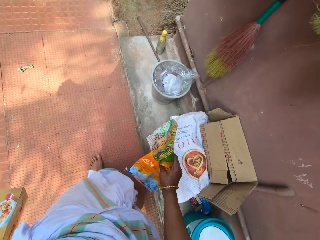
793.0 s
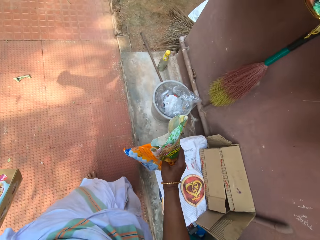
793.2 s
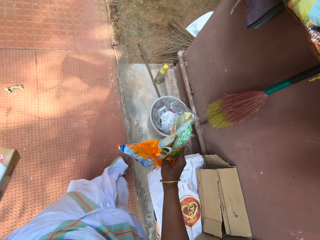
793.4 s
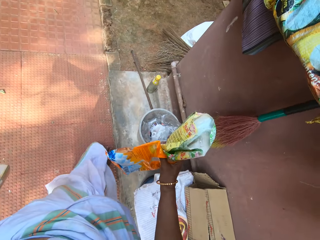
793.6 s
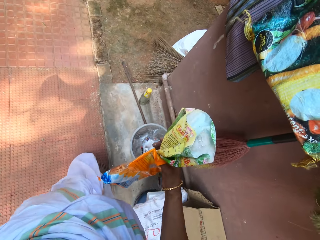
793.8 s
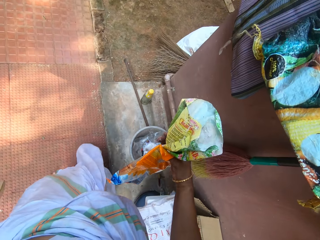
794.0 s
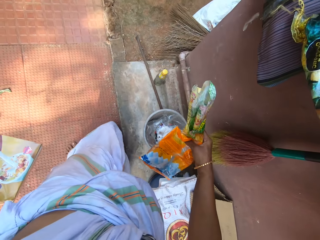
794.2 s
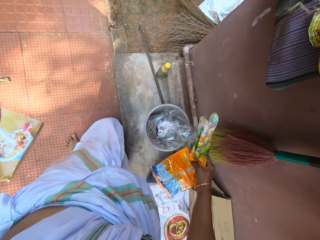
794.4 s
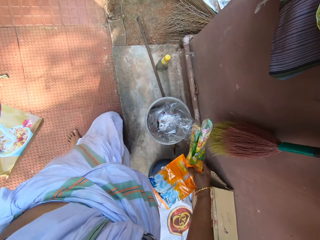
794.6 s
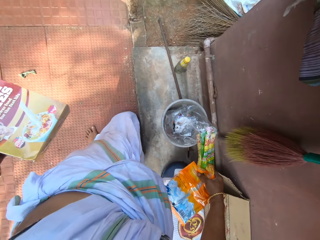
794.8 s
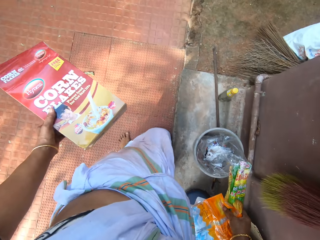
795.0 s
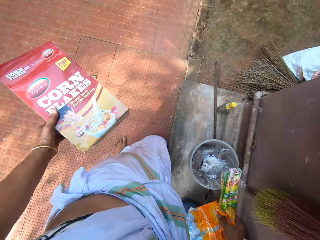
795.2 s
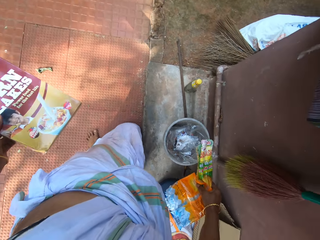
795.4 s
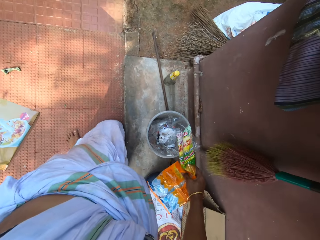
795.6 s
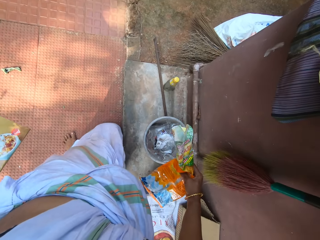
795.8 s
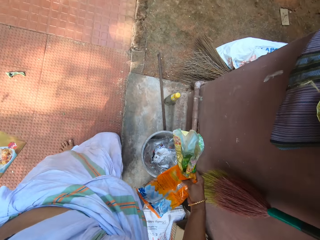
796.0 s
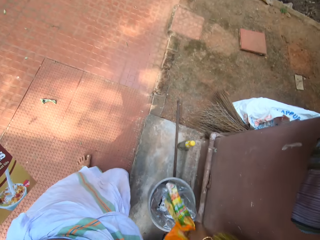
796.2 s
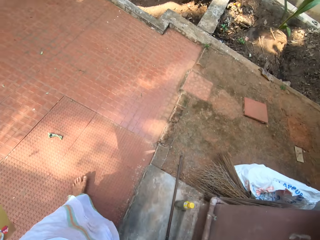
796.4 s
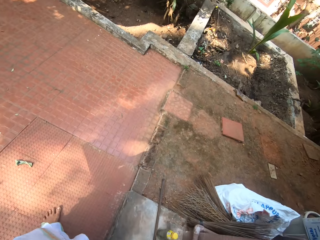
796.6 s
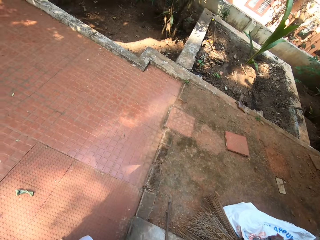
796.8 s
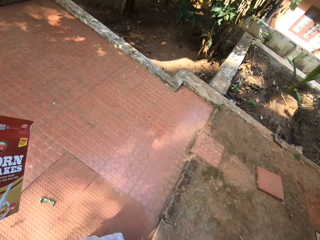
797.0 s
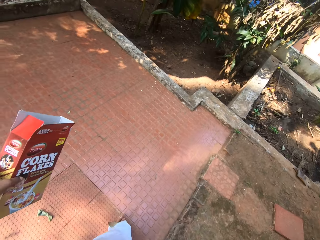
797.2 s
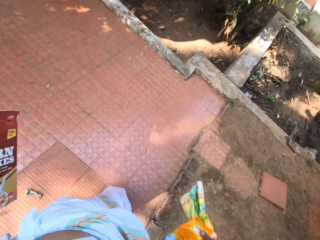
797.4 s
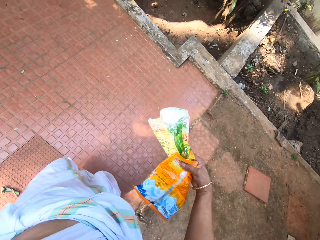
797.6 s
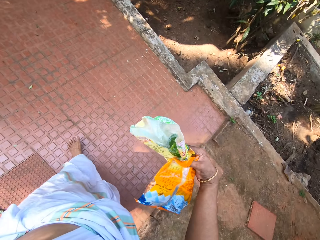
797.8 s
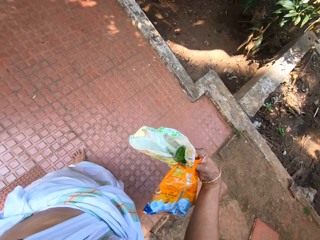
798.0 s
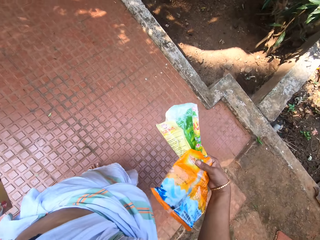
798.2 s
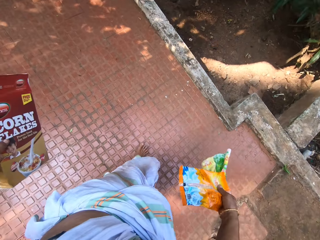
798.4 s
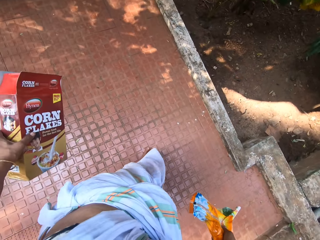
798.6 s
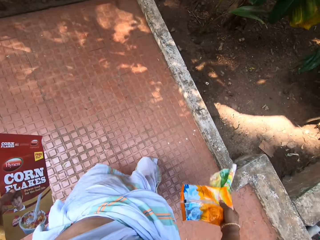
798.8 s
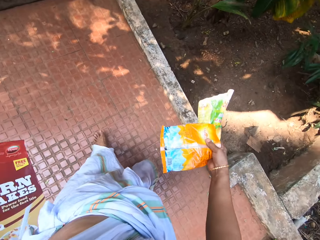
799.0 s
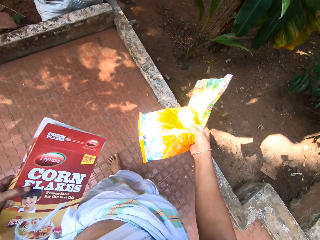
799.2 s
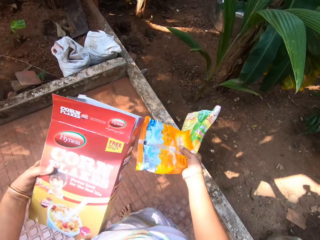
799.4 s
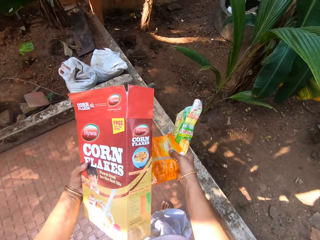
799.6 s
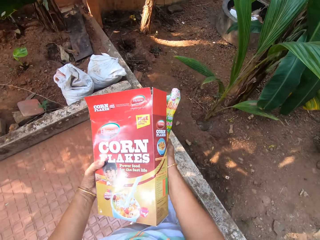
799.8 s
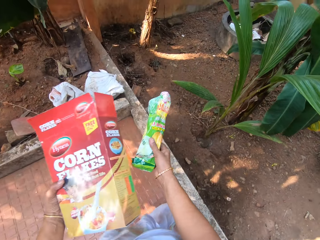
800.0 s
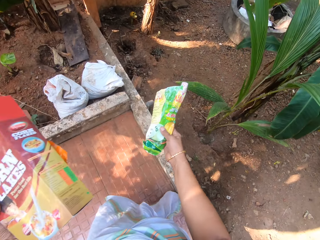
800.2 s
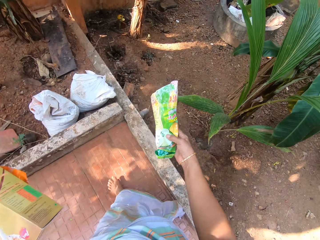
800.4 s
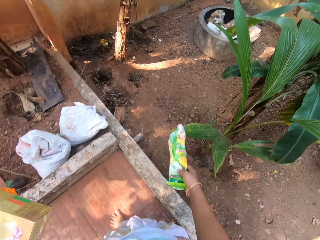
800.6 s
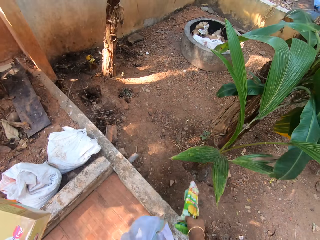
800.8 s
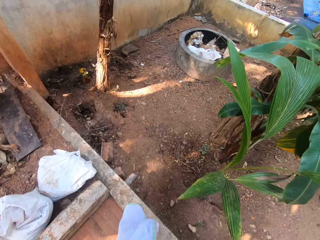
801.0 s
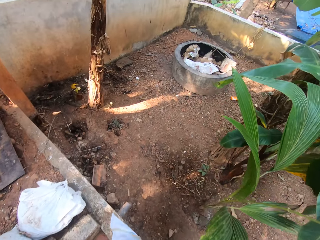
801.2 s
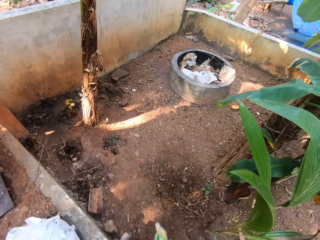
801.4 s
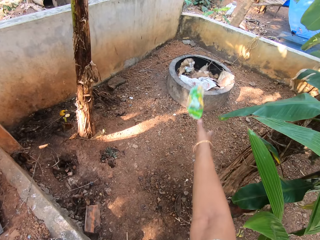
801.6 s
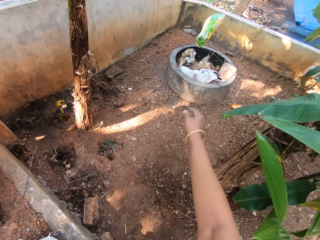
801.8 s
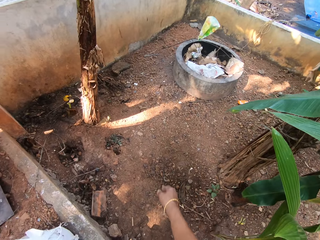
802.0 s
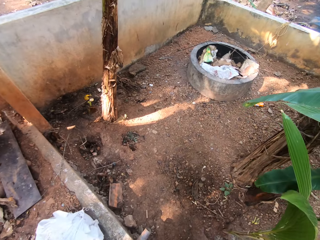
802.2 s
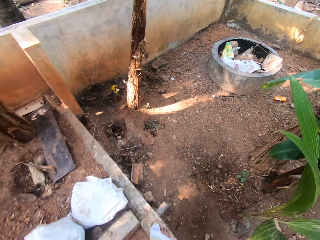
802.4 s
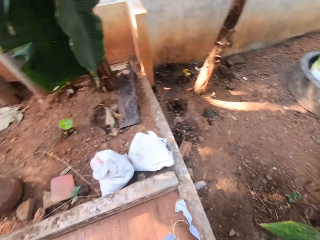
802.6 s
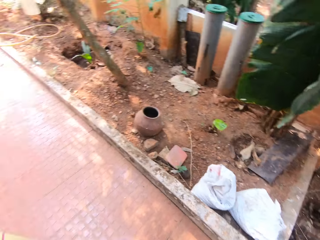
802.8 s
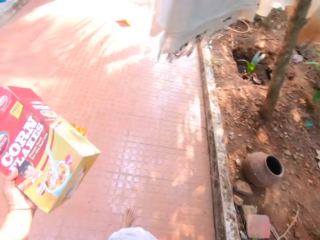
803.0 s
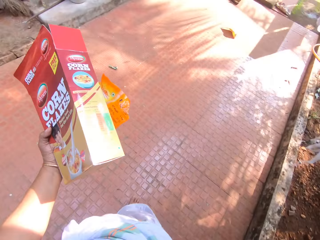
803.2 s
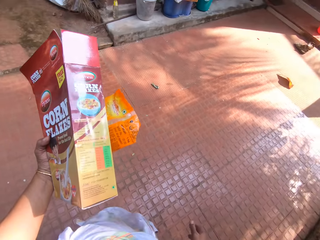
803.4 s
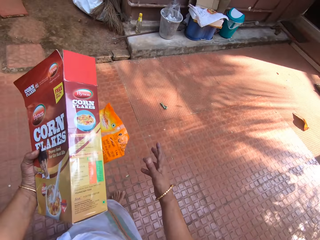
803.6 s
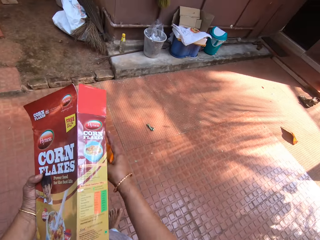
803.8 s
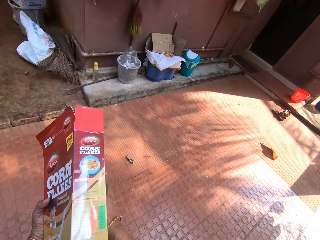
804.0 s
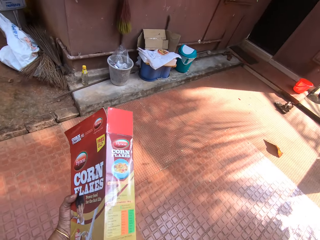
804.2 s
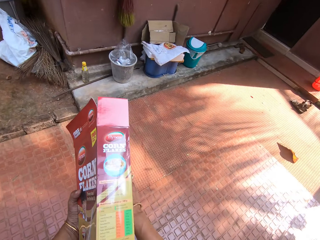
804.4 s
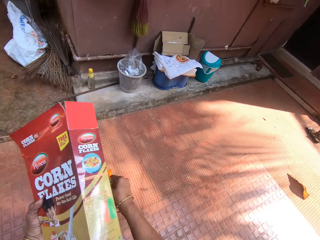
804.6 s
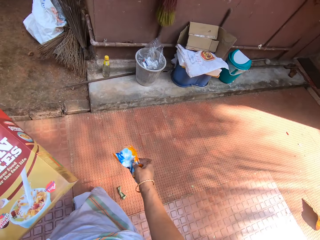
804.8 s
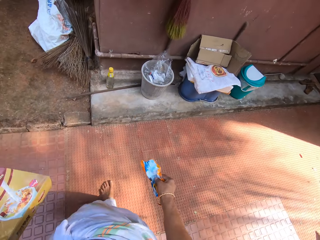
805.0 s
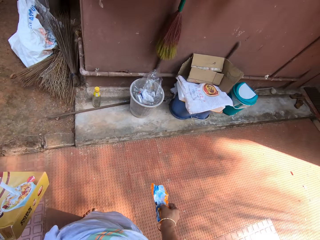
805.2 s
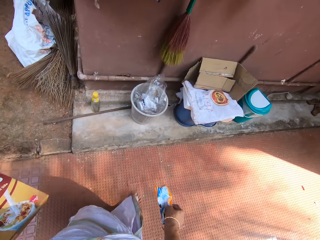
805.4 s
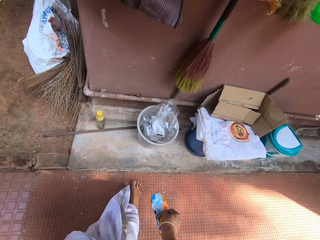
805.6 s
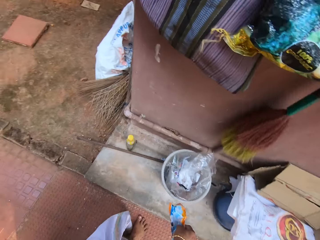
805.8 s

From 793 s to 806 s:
The camera wearer moves around. She holds the plastic wrap with her left hand. She throws the plastic wrap in the bin with her right hand. She moves around. She passes the plastic wrap from her left hand to her right hand.

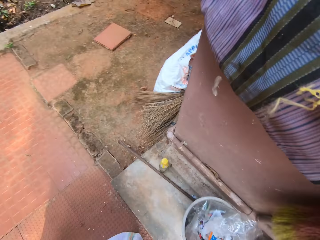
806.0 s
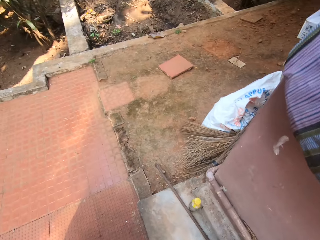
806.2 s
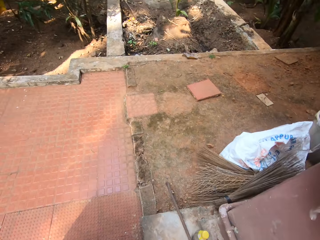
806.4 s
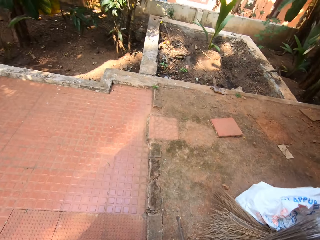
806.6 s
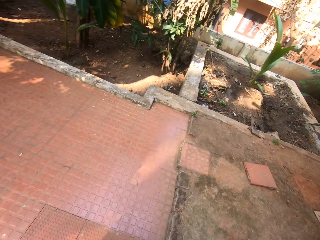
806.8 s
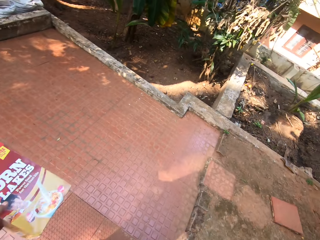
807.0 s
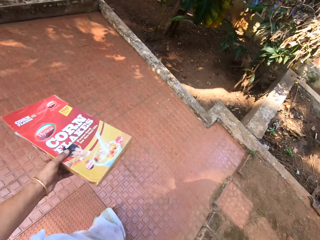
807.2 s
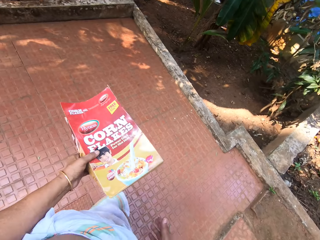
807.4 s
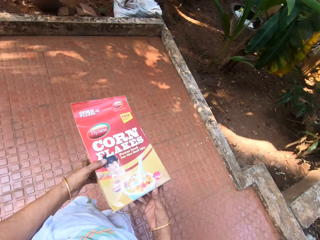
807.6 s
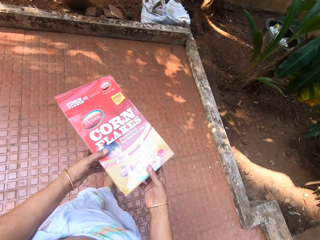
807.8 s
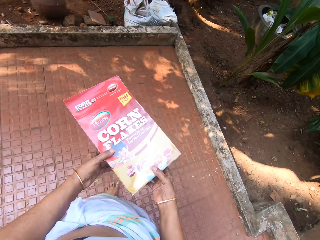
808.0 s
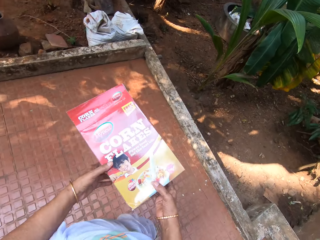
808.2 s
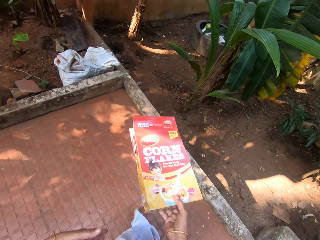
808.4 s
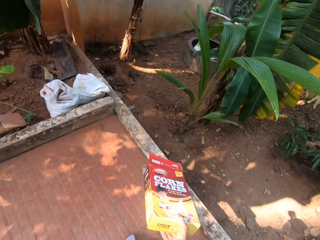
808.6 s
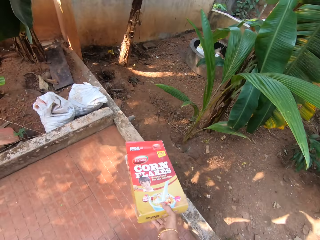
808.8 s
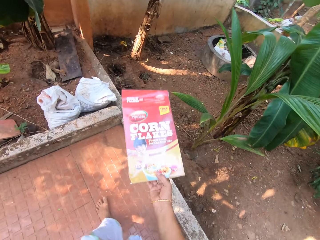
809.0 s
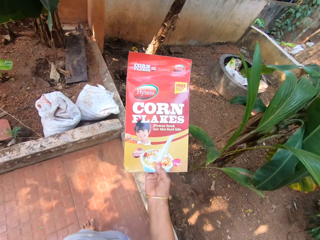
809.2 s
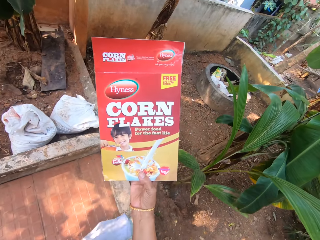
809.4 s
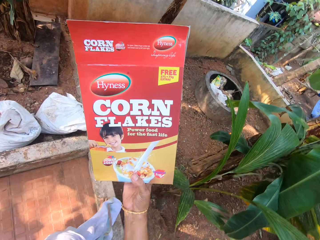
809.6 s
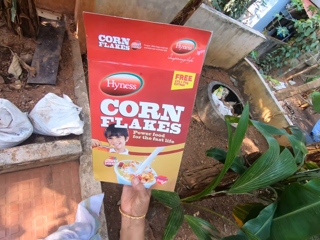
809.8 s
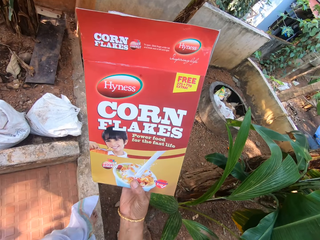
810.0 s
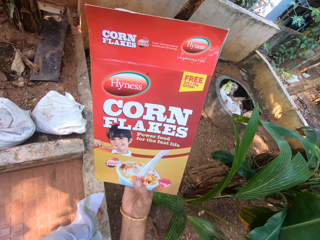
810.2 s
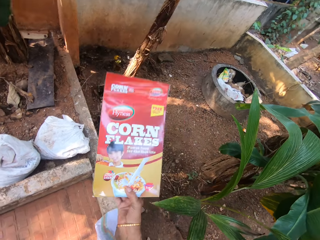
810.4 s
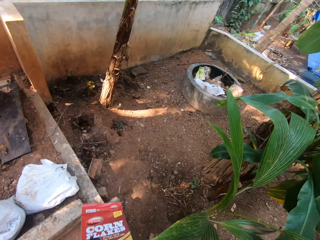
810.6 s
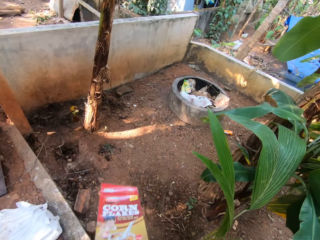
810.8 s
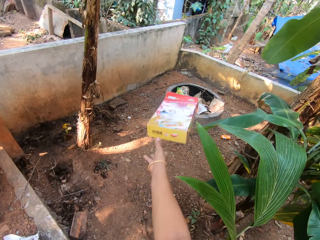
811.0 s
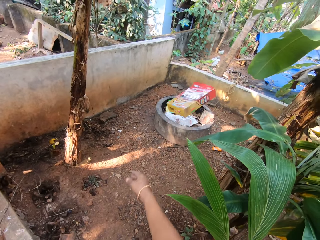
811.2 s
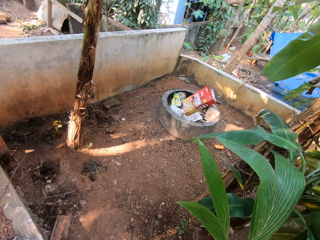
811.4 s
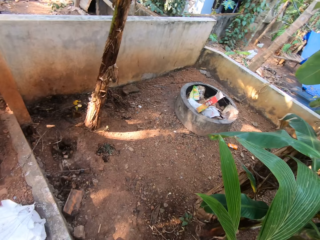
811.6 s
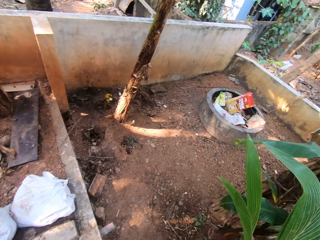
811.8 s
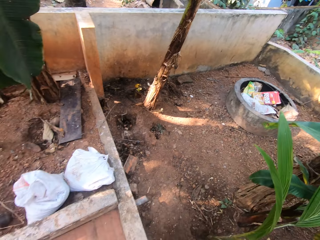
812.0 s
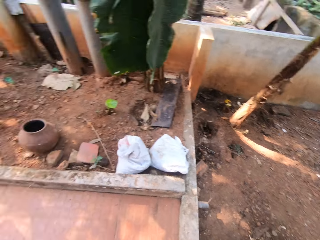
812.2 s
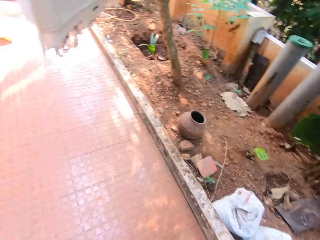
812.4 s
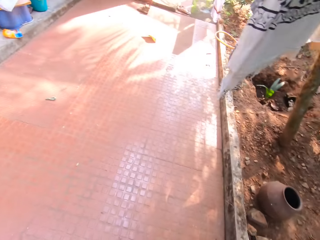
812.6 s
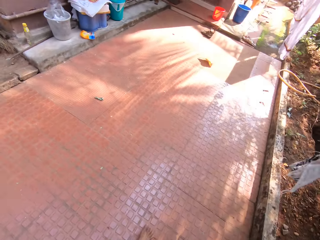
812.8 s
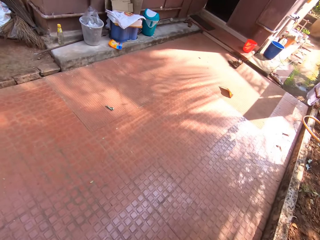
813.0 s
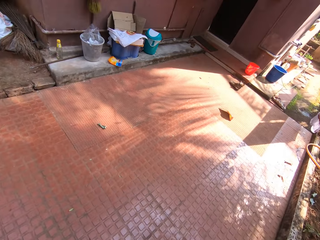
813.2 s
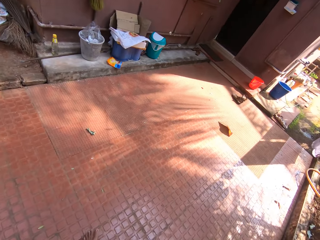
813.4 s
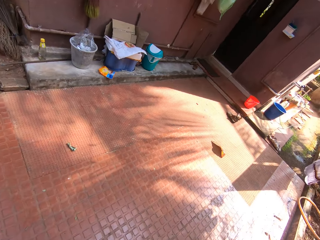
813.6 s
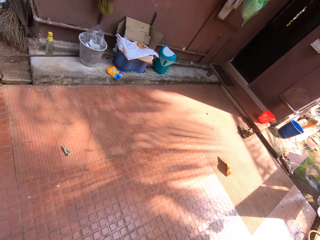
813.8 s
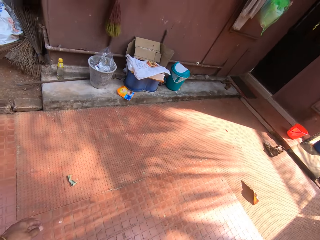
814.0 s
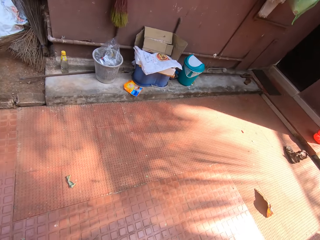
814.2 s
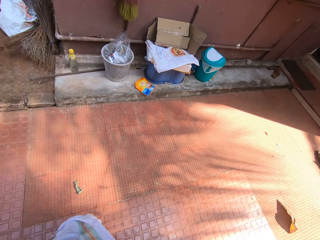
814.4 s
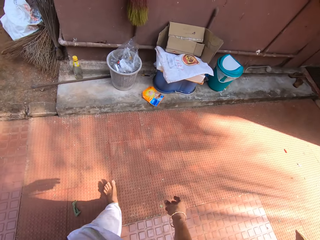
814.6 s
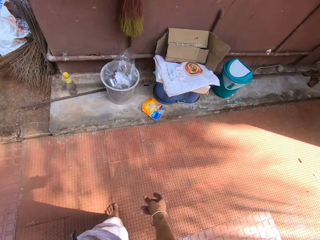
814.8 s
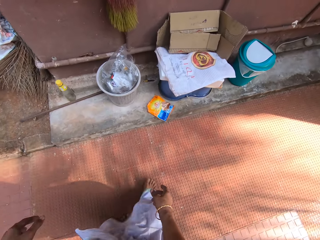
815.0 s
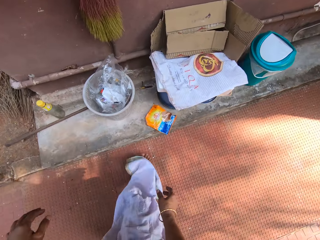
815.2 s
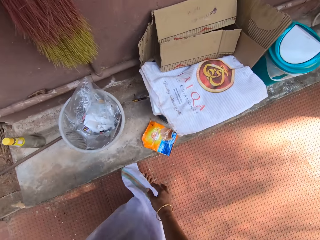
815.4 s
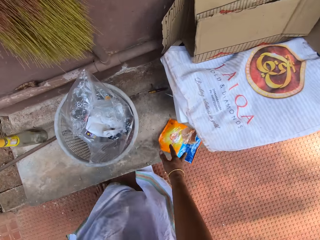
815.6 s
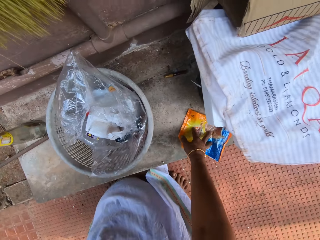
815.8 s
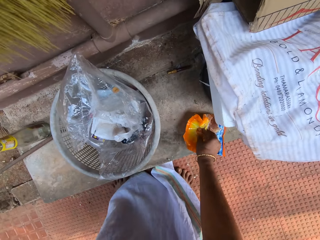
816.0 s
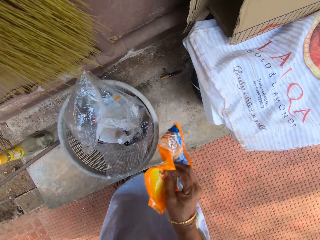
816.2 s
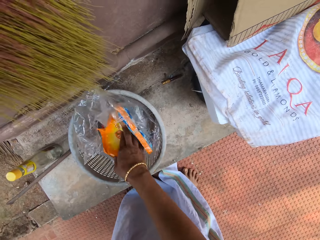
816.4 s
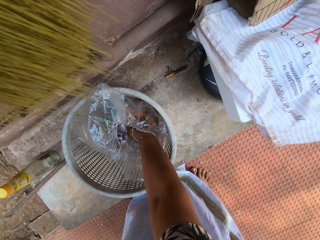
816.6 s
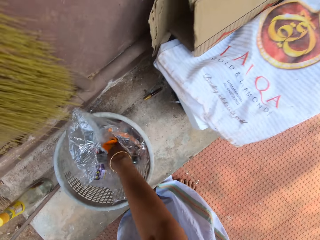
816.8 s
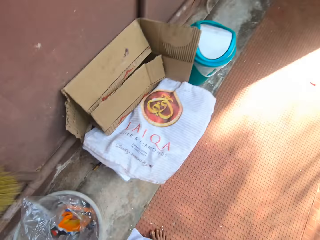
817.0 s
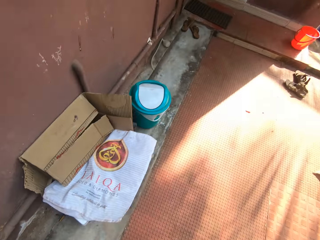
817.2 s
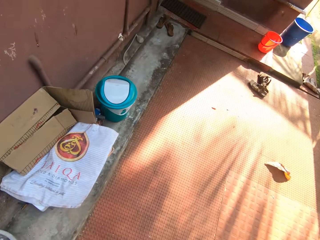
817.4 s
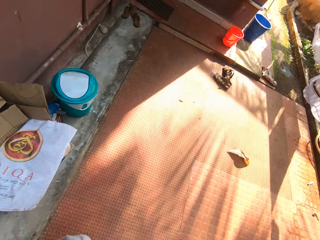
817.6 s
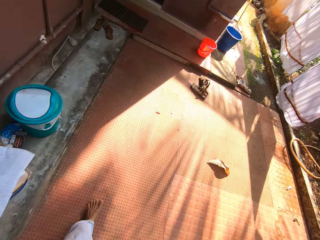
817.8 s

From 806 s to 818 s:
The camera wearer places the paper in the dustbin. She passes the cereal box from her left hand to her right hand. She throws the cereal box in the bin with her right hand. She moves around. She picks some plastic wraps from the ground with her right hand. She puts the plastic wraps in the bin with her right hand.
